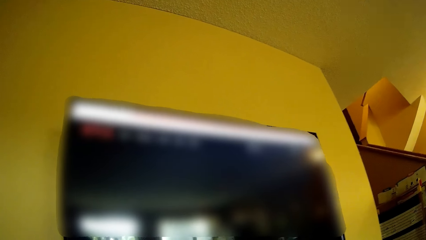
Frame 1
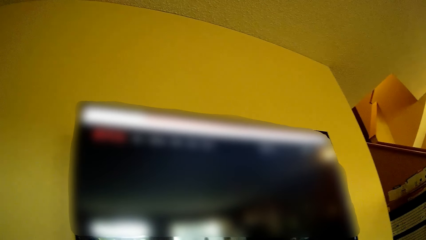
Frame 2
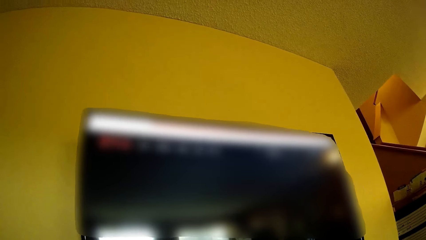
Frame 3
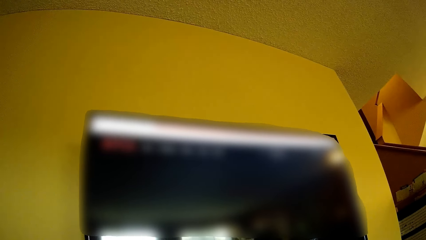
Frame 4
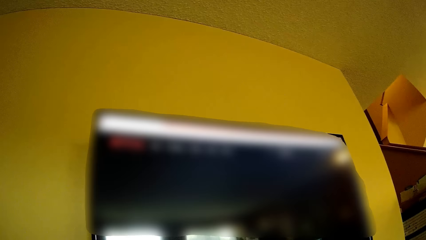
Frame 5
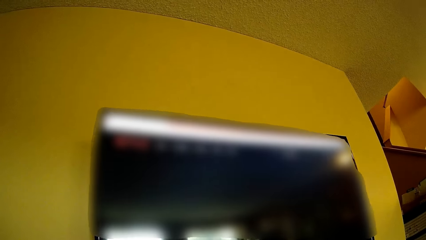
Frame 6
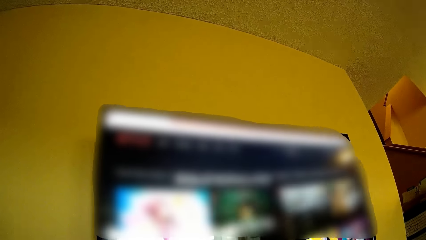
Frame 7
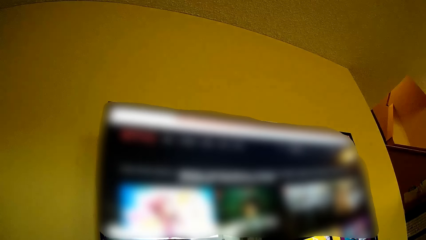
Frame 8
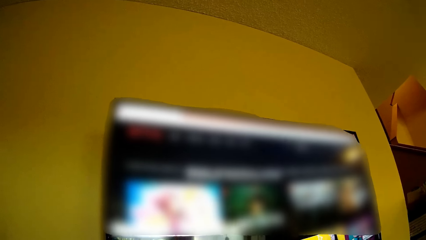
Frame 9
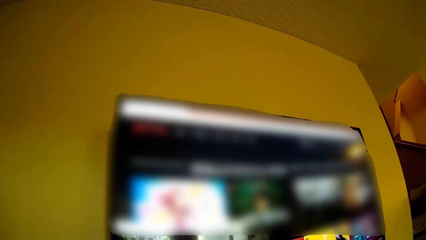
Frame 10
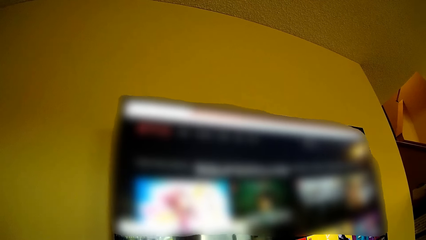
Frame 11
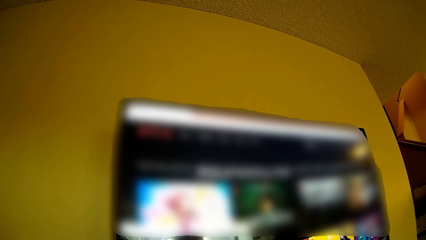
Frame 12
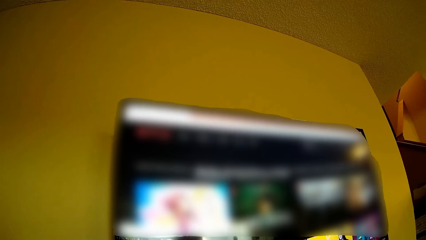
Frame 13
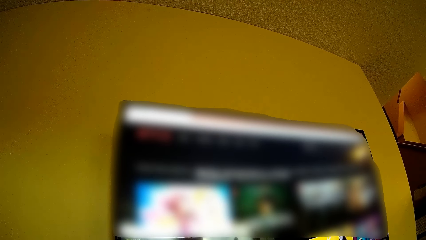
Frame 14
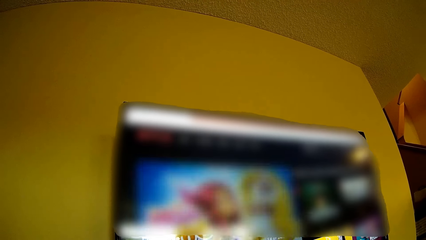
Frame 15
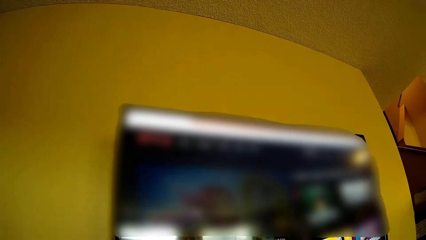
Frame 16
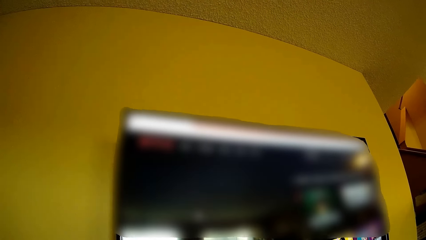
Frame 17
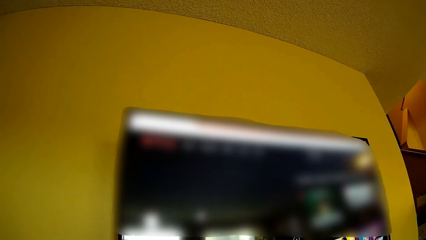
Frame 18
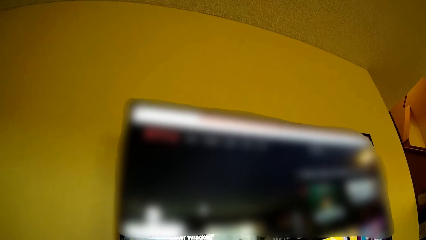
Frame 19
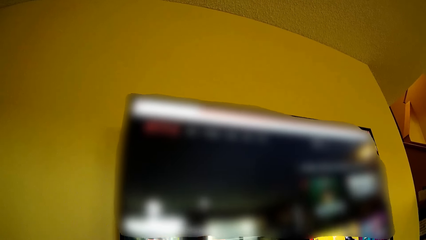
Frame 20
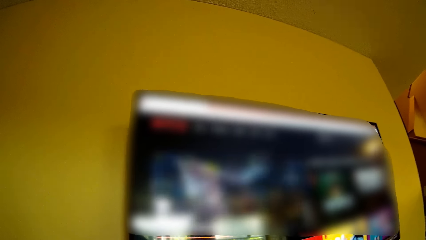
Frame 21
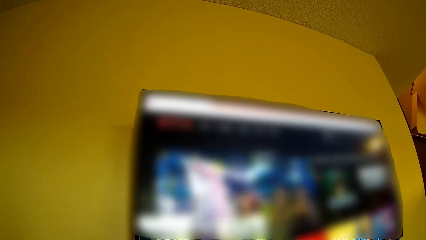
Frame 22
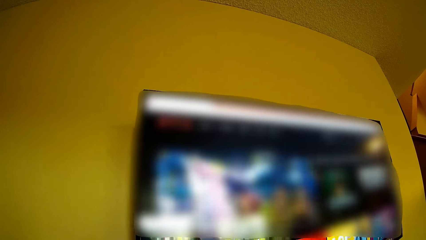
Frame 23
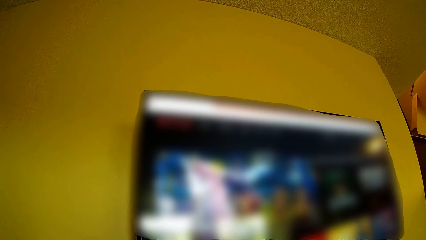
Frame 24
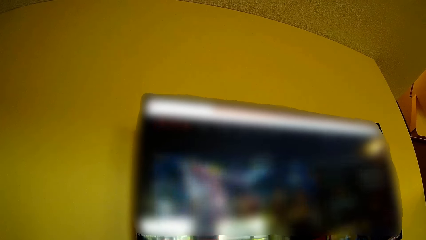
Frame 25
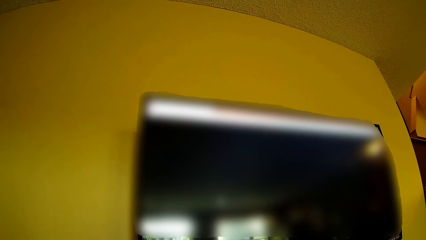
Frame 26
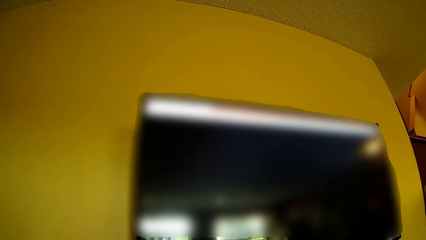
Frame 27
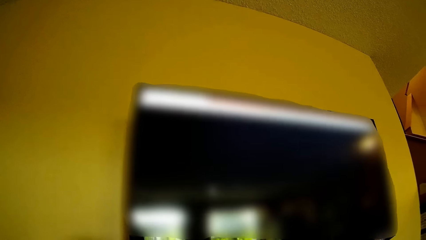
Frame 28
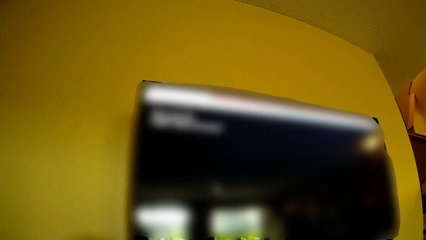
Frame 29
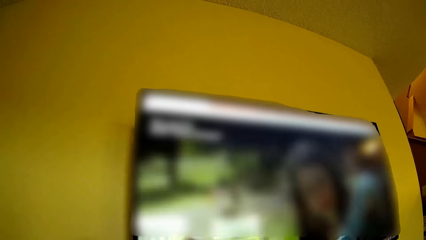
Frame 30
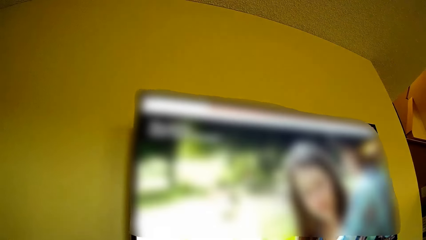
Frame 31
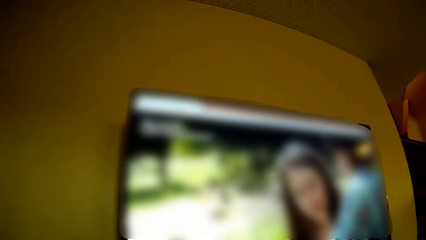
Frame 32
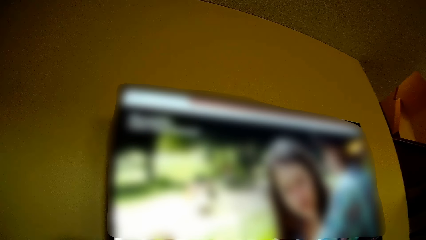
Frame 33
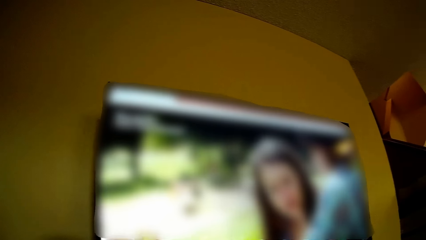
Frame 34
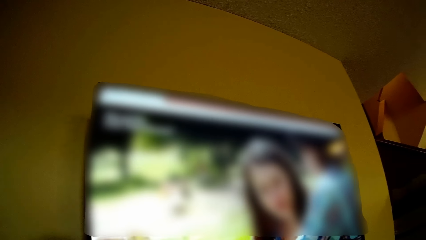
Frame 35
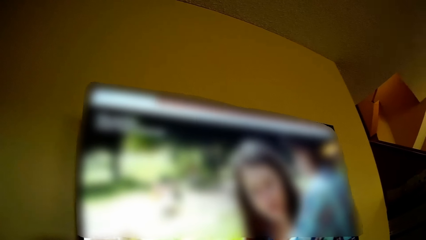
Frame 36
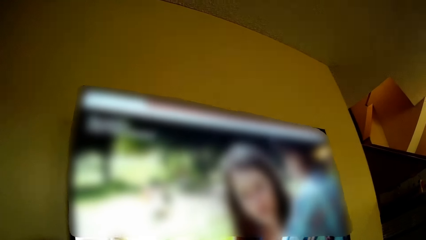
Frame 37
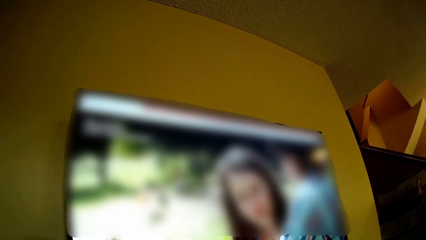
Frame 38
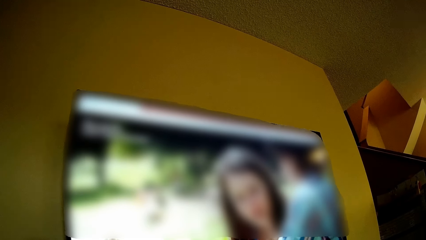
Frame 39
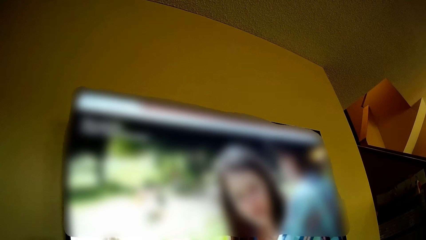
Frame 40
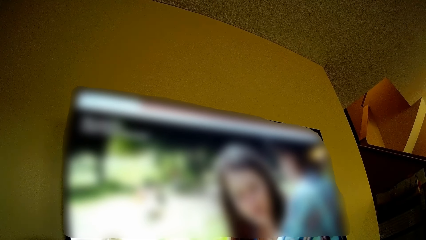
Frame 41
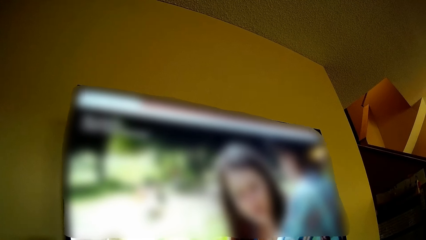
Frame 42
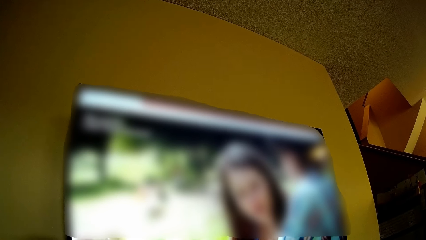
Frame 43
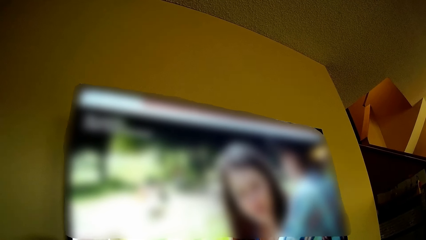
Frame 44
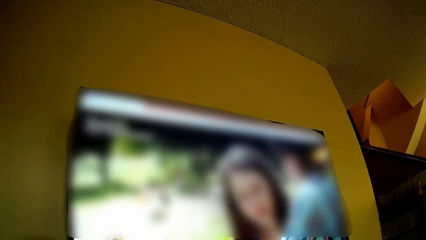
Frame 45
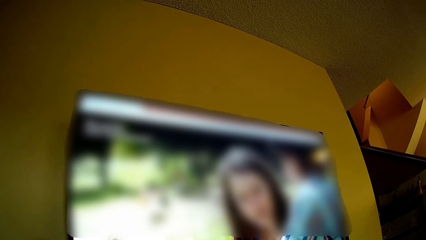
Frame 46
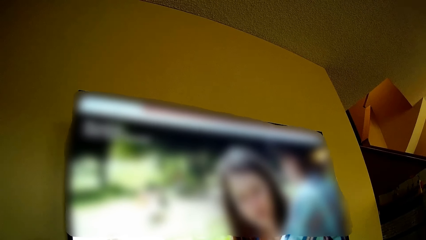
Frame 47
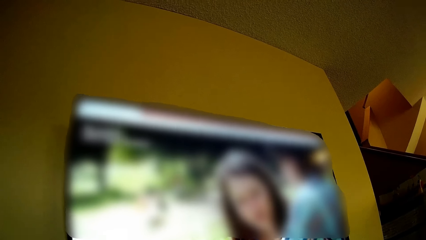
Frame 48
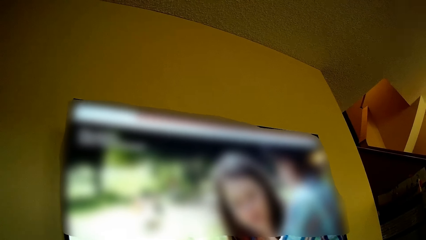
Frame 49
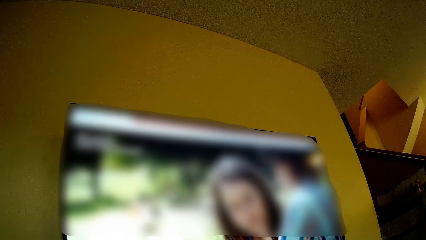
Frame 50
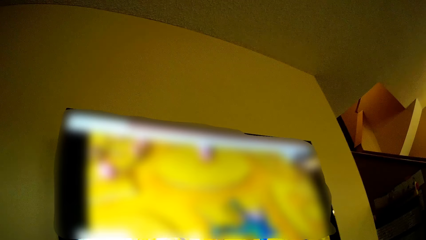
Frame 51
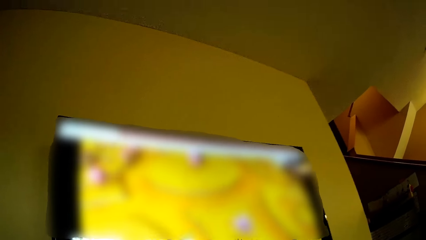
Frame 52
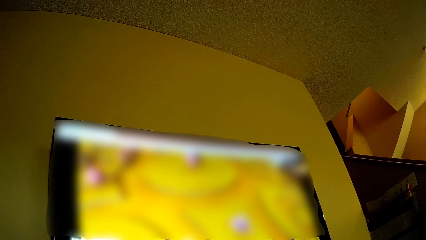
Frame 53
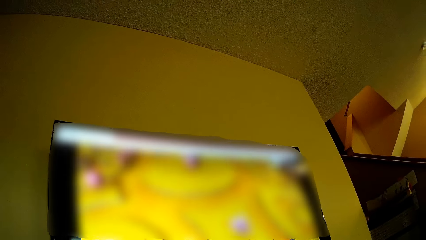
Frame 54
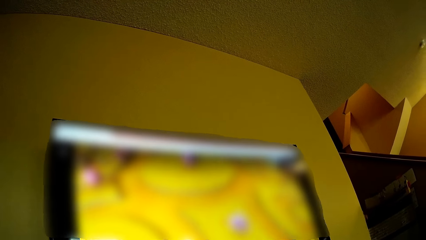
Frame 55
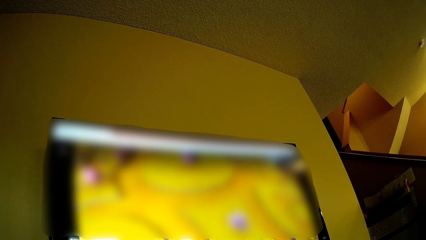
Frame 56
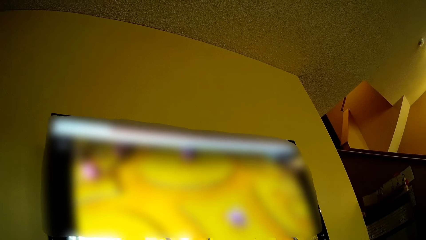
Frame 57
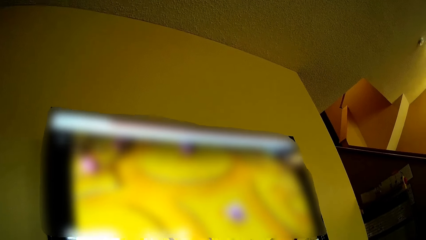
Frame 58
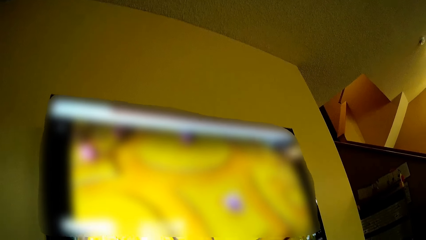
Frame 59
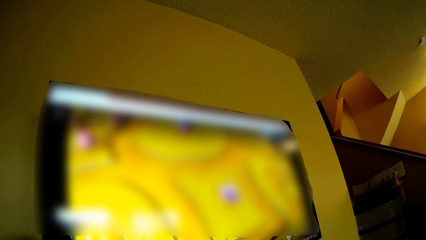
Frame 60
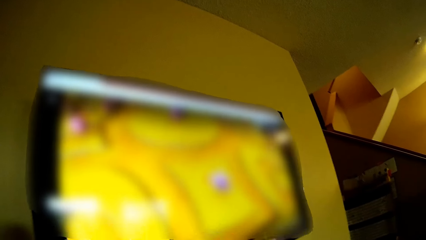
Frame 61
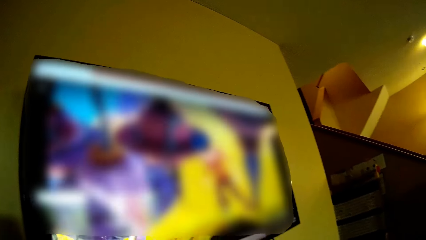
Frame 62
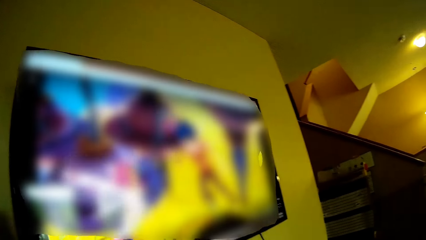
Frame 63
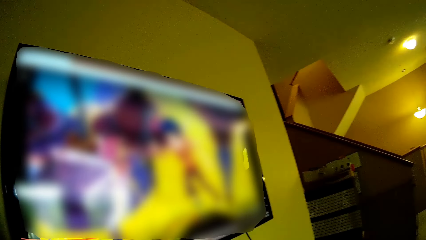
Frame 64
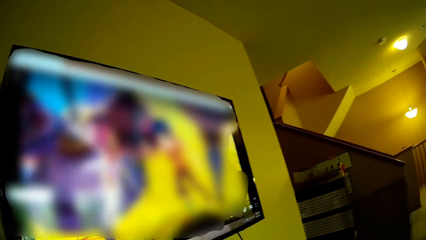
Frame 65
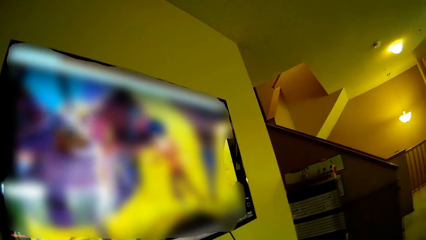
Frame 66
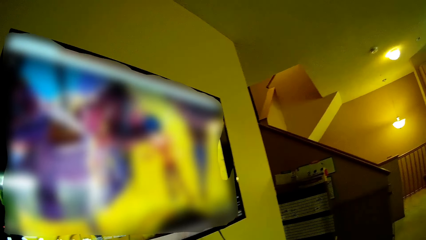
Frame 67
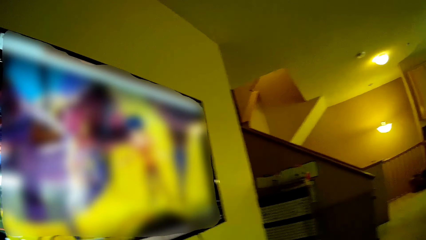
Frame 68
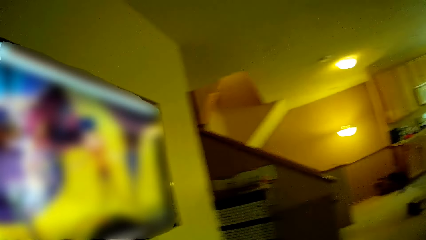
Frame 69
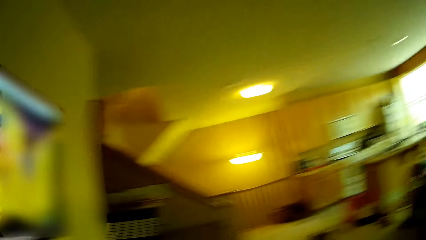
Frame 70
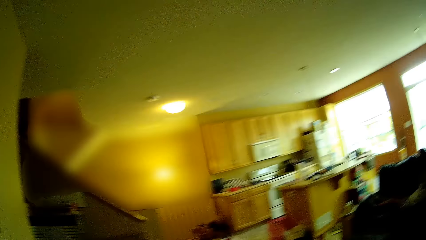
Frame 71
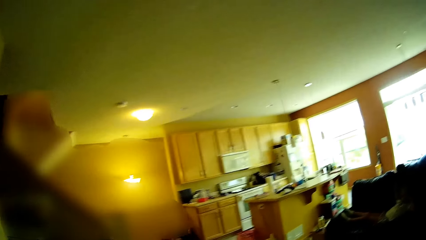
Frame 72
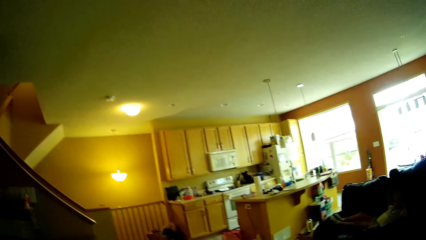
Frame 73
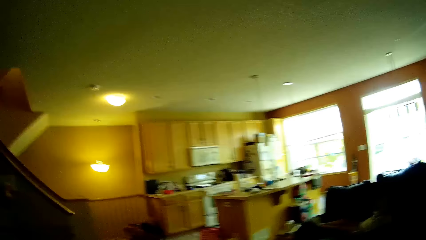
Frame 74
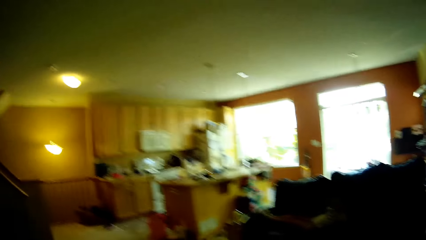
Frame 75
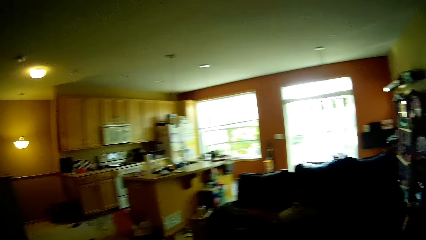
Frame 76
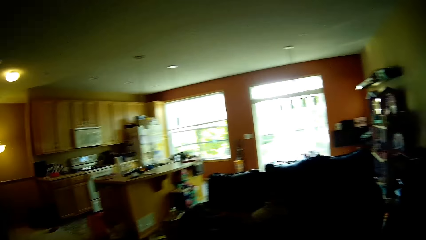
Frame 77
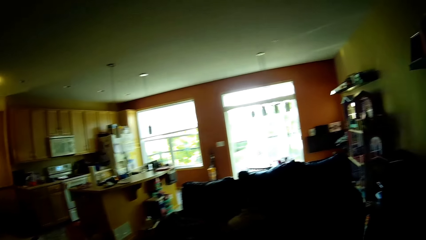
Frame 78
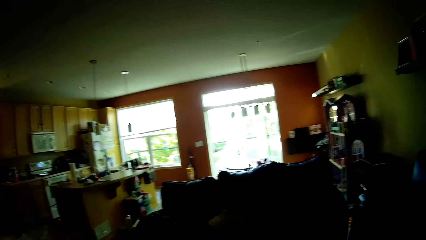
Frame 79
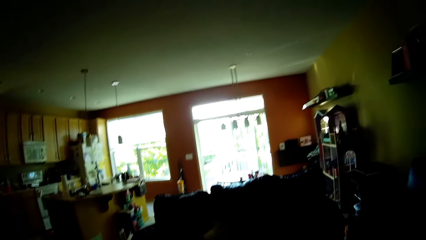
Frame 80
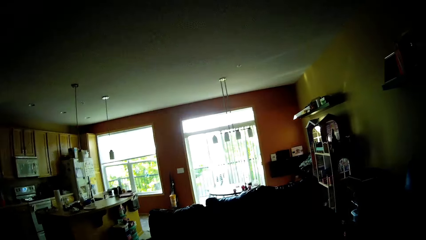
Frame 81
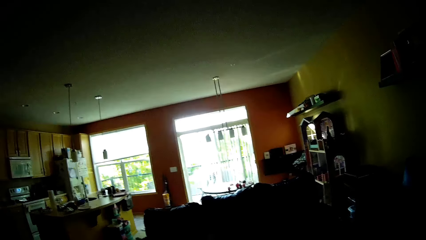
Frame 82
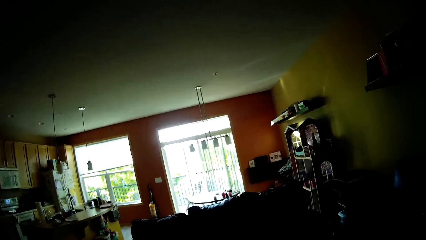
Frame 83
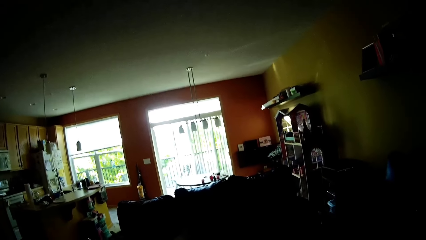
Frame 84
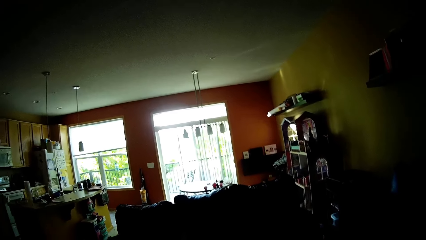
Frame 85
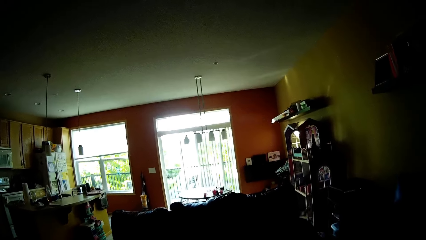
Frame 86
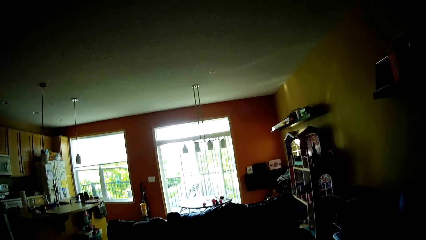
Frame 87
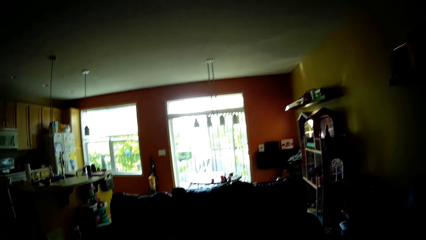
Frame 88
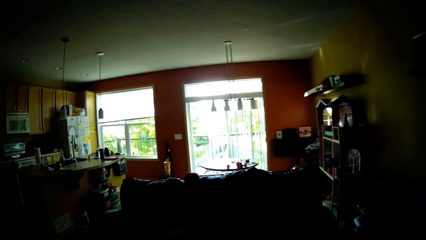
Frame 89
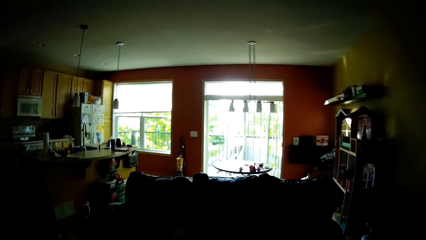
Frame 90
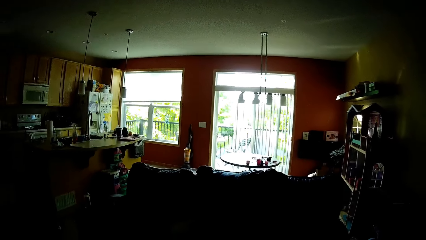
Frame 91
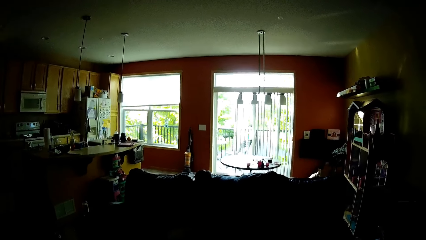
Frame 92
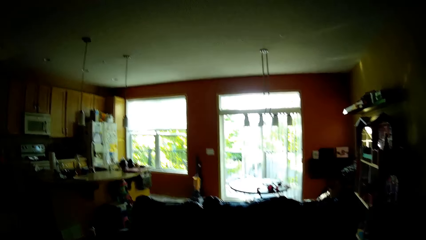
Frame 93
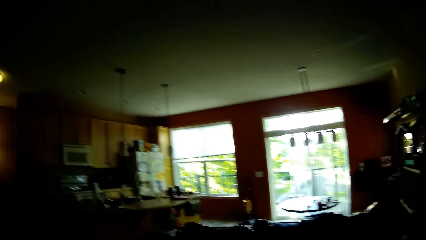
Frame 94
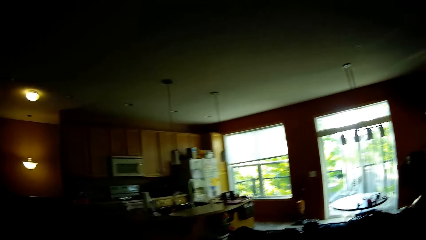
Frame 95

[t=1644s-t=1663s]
The camera wearer interacts with the girl. They talk. They watch TV. They interact with the girl. They talk with the girl.
